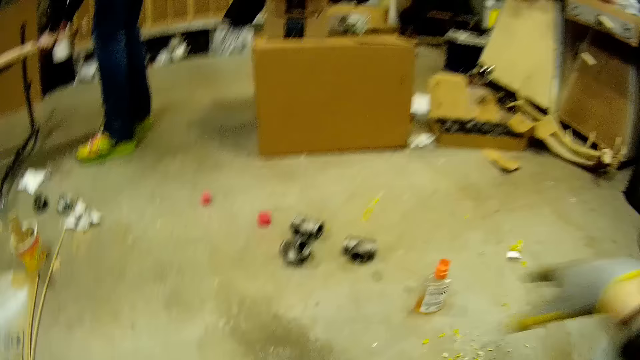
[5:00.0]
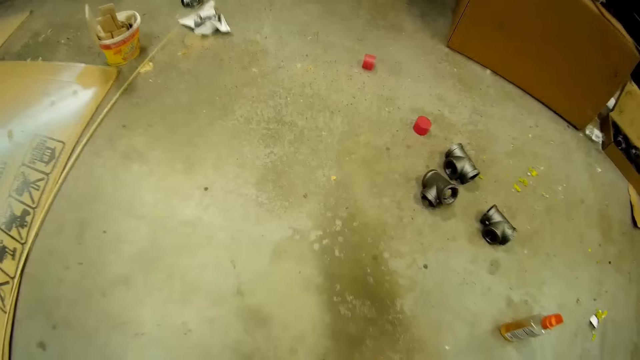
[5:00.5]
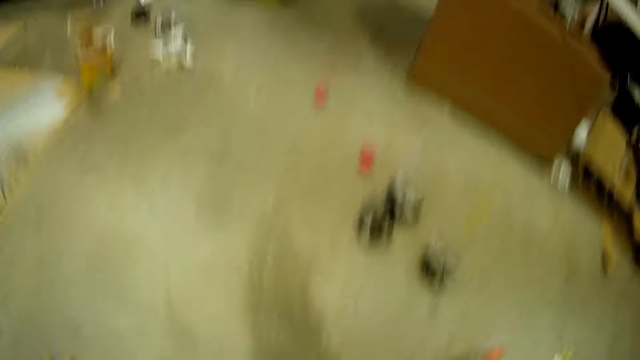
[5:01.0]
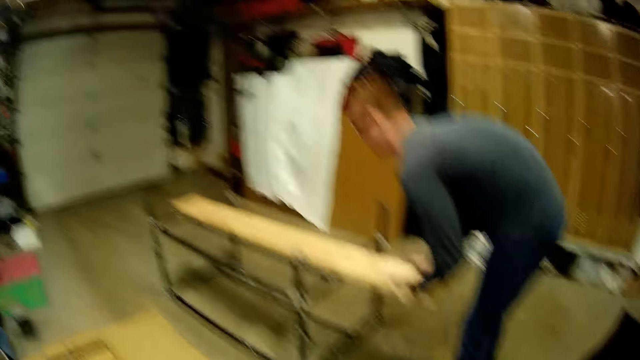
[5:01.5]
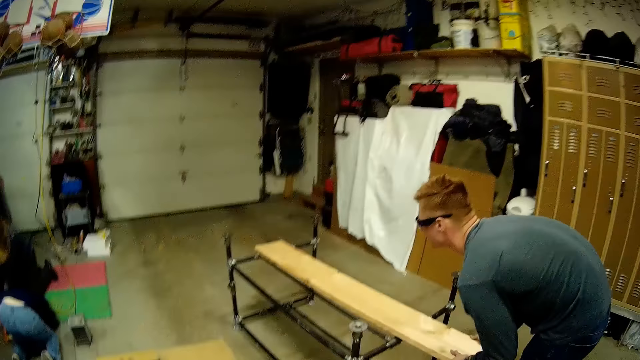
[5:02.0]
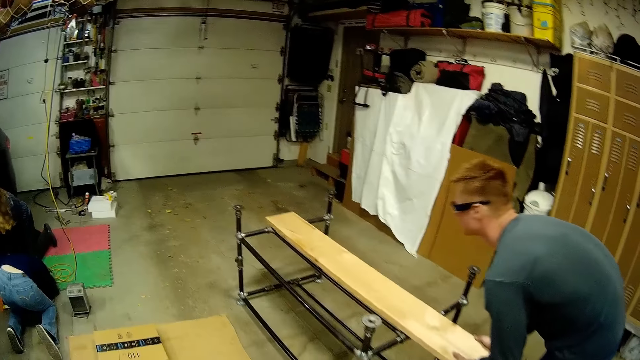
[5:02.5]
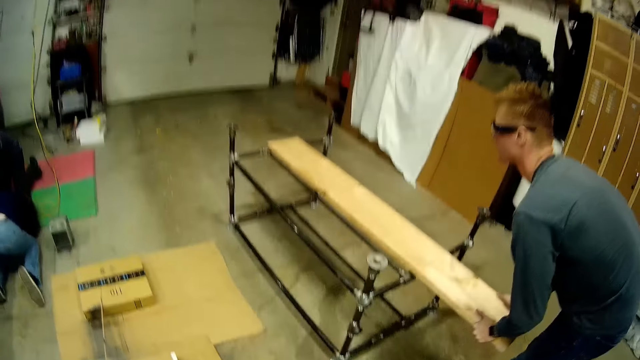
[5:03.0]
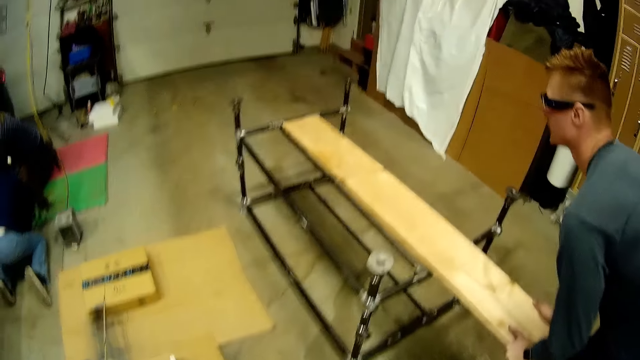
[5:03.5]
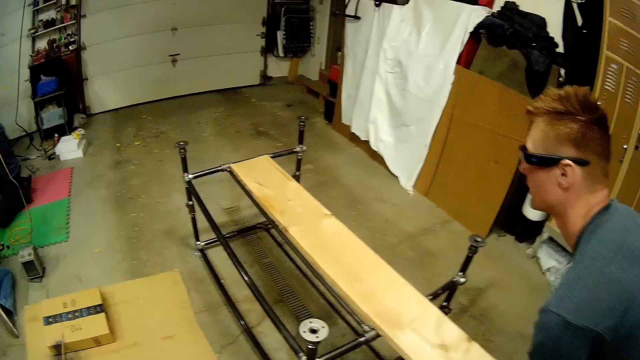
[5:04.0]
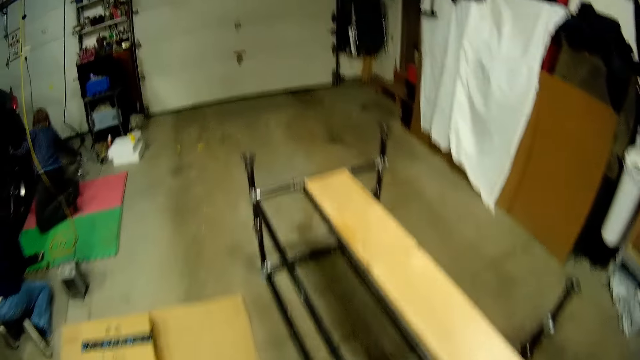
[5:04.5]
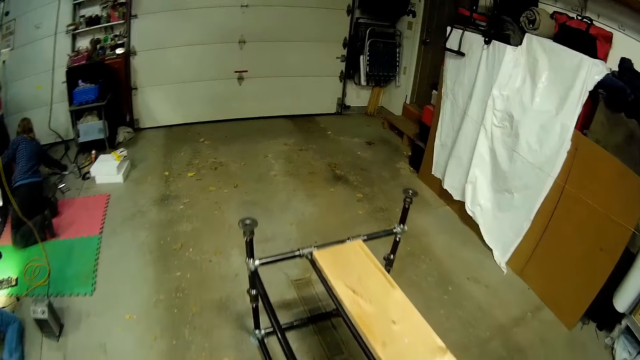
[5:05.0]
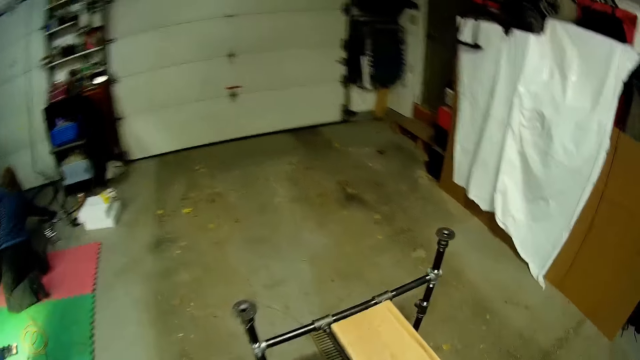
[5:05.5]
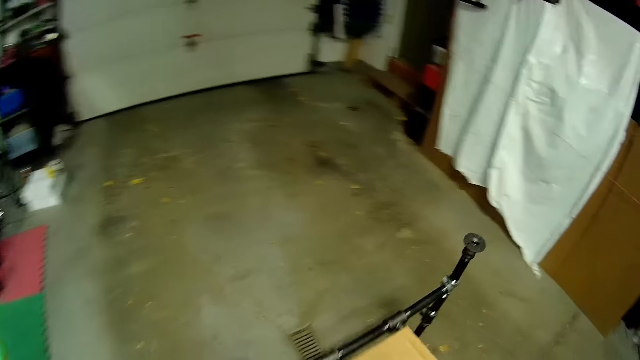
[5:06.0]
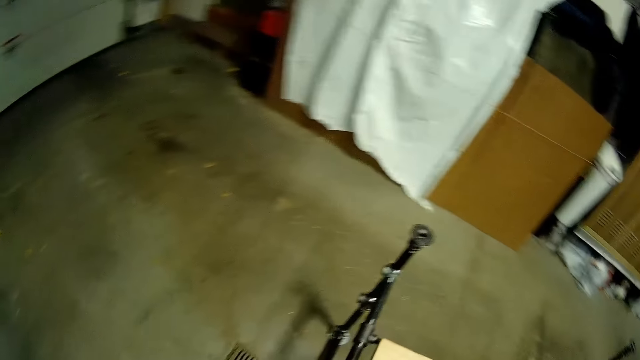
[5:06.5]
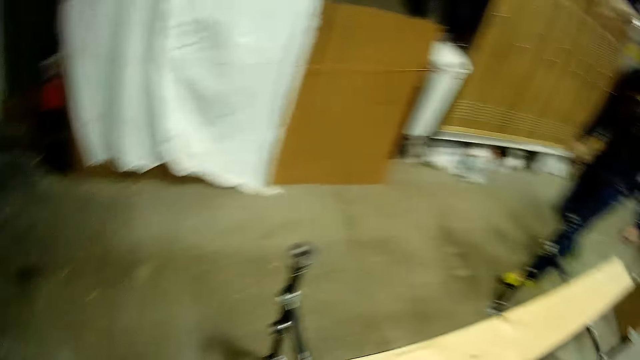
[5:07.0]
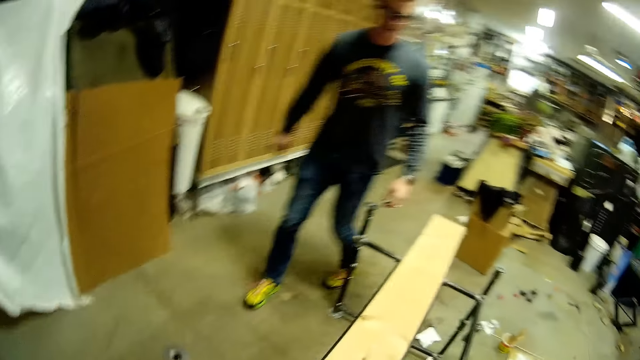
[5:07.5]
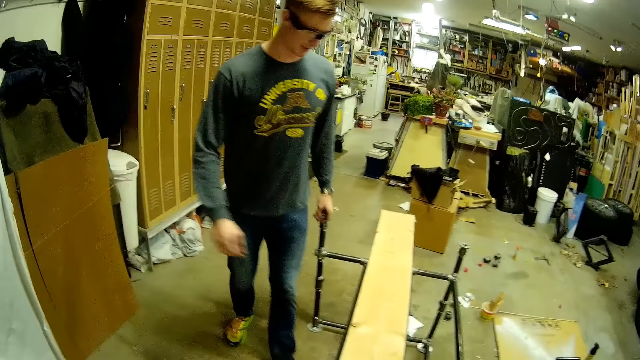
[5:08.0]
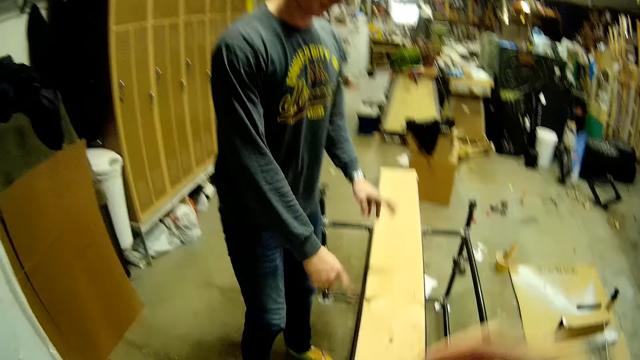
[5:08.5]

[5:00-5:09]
The camera wearer gets up from the floor. They move around the workshop. A woman and another woman kneel on the floor. The women unscrew the tires of a car. The man adjusts the wood plank on the metal stand with both hands. The camera wearer converses with the man. The other woman picks up a wrench on the floor with her right hand. The camera wearer moves around the workshop. The man converses with the camera wearer.

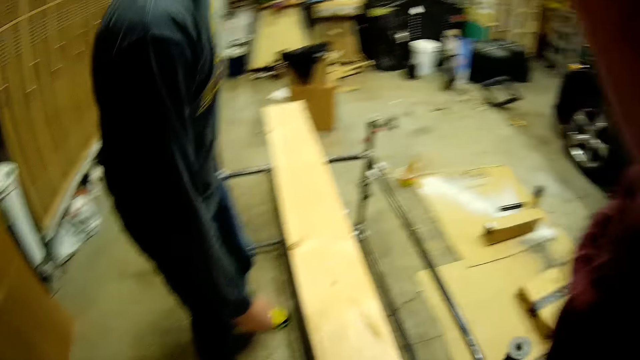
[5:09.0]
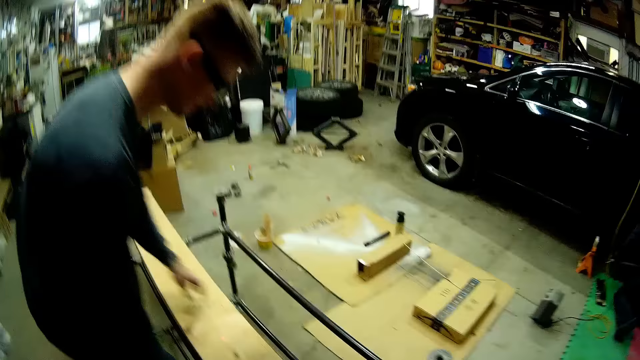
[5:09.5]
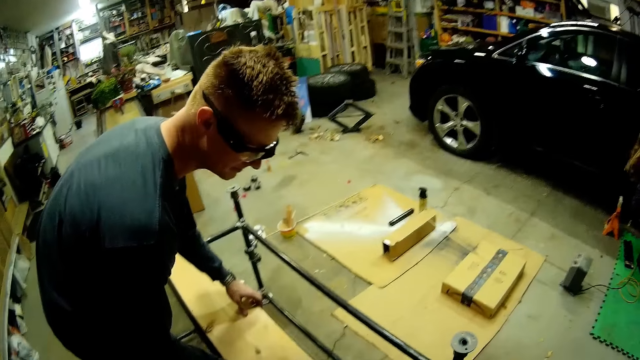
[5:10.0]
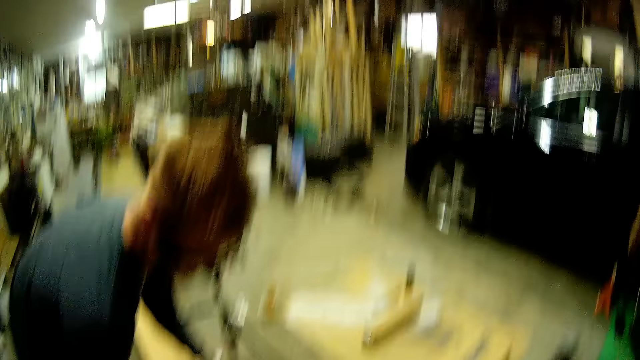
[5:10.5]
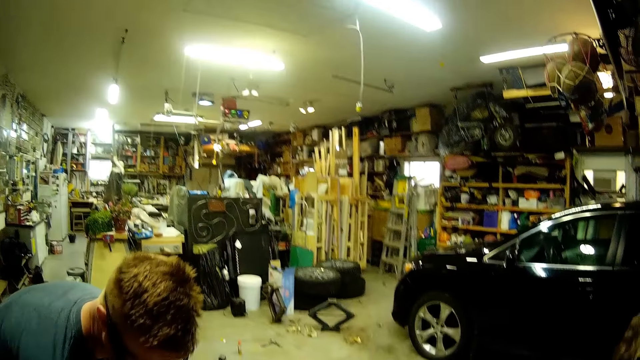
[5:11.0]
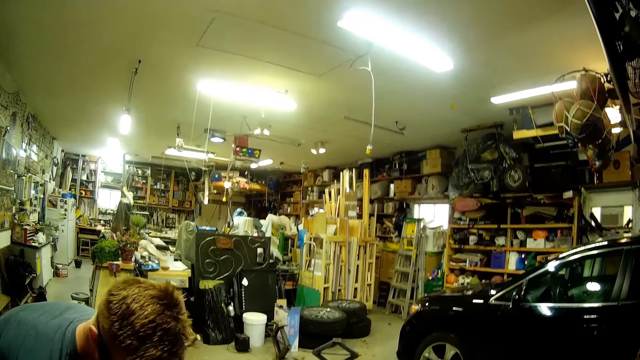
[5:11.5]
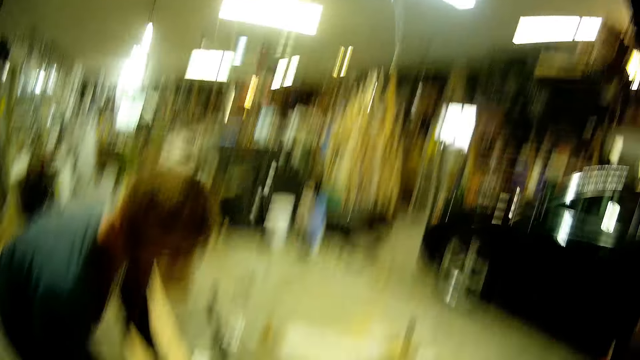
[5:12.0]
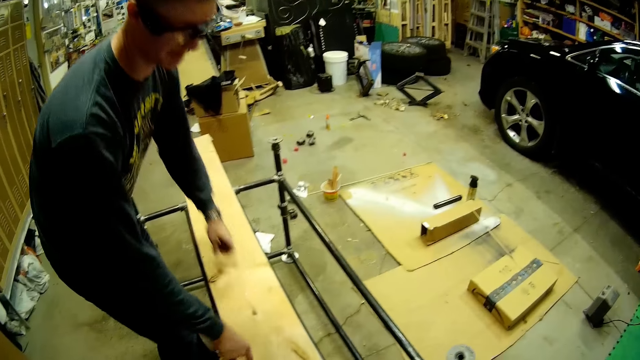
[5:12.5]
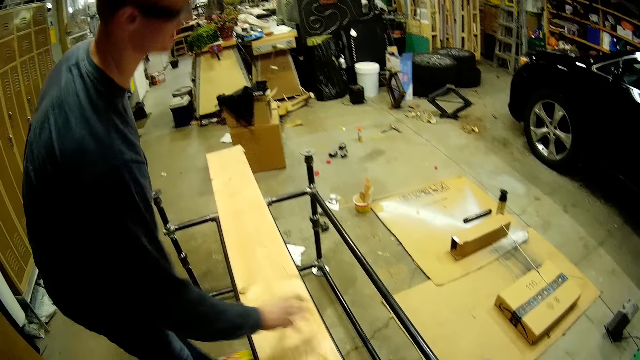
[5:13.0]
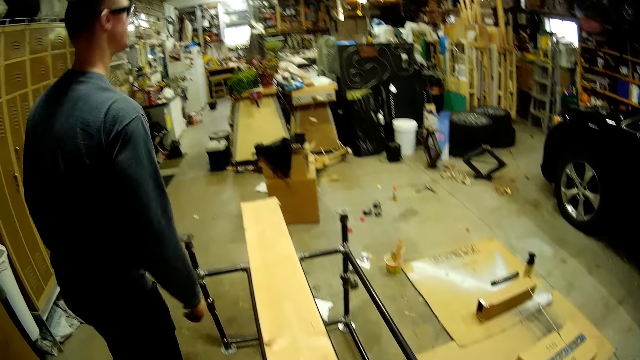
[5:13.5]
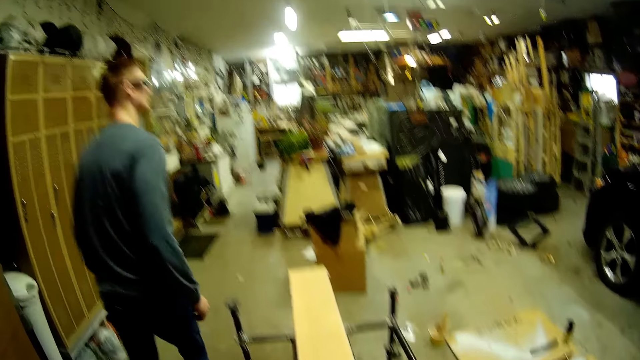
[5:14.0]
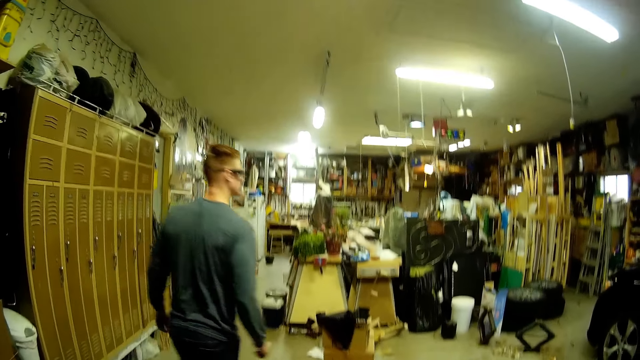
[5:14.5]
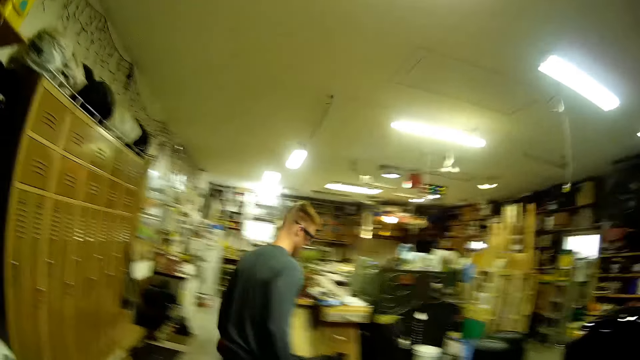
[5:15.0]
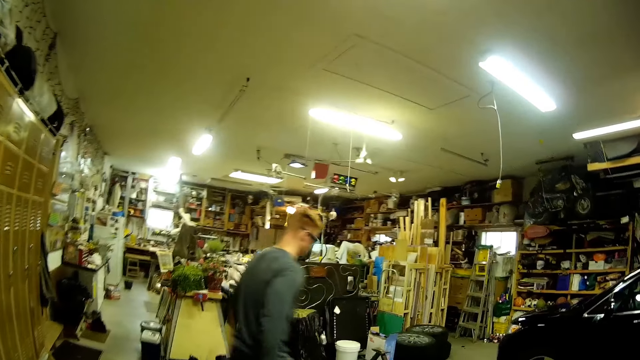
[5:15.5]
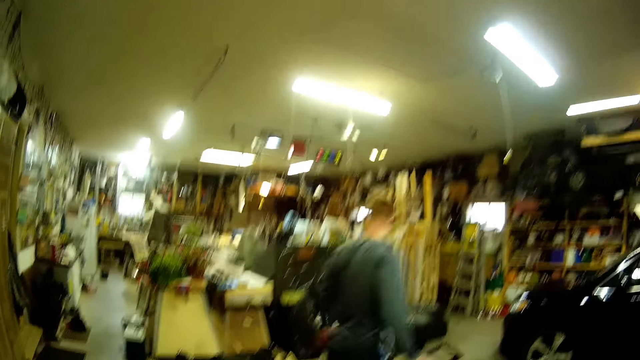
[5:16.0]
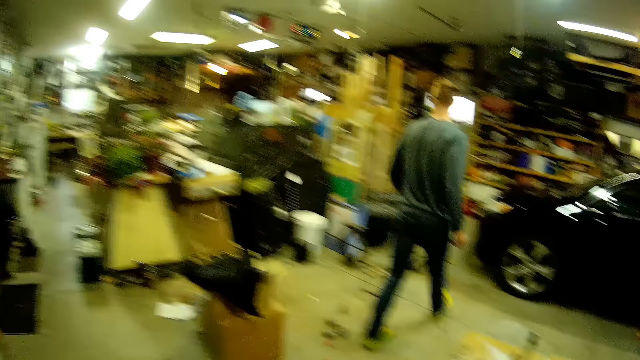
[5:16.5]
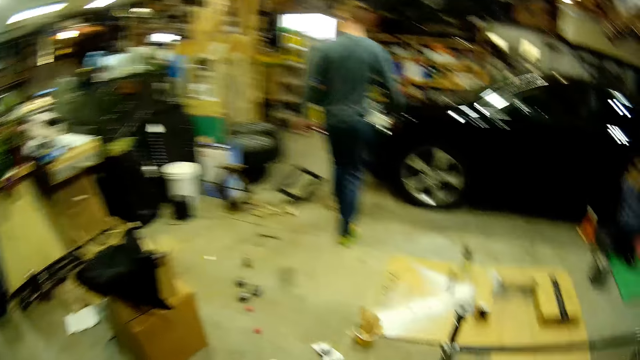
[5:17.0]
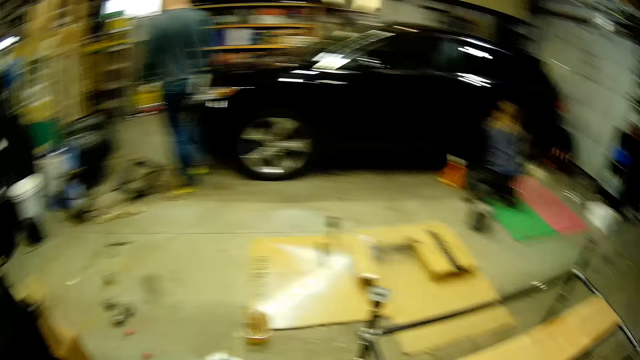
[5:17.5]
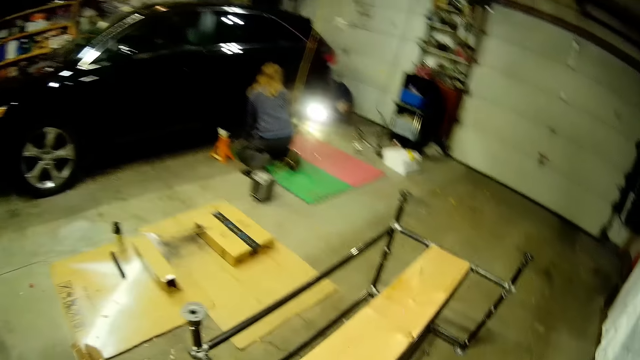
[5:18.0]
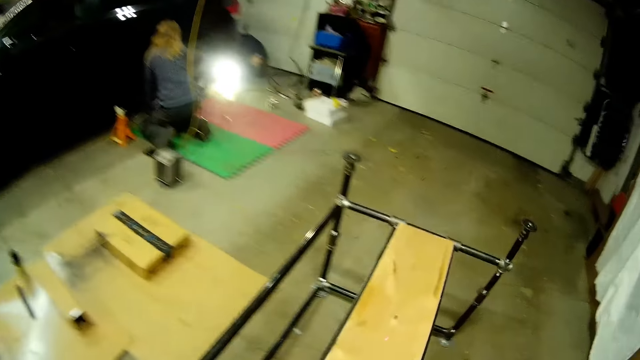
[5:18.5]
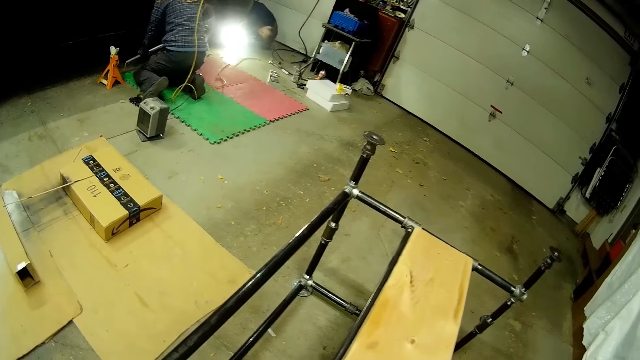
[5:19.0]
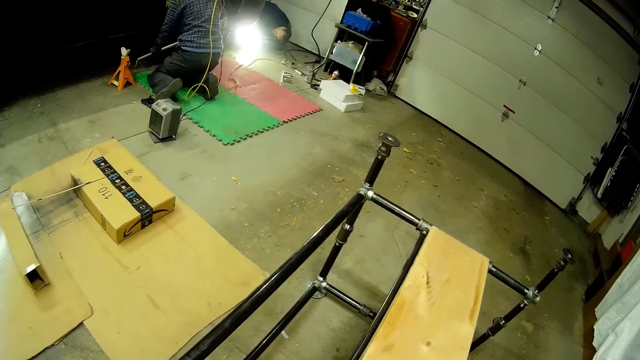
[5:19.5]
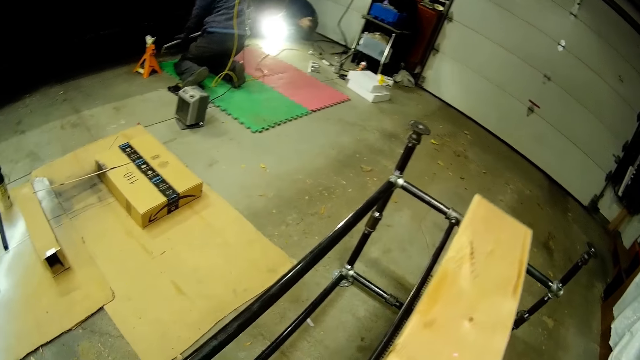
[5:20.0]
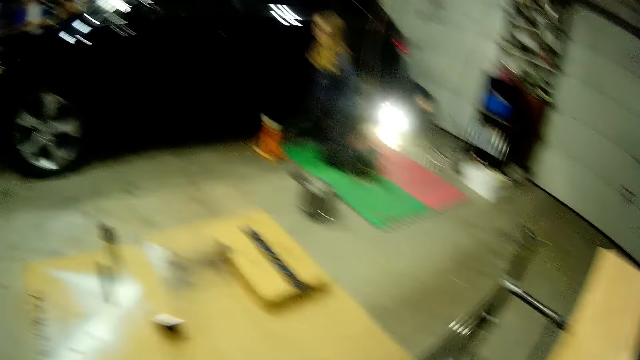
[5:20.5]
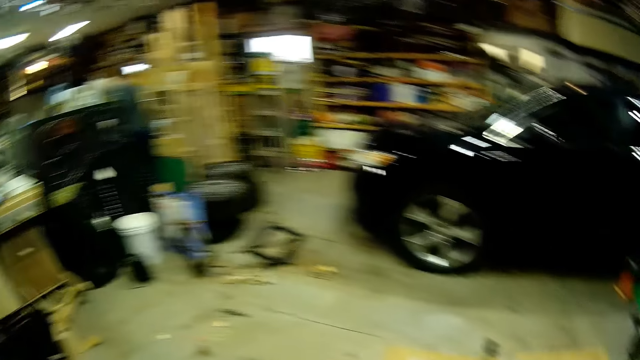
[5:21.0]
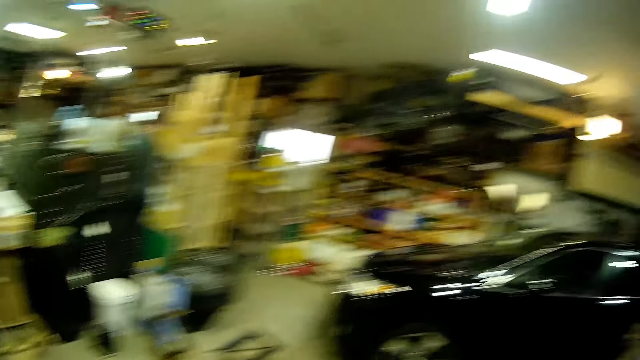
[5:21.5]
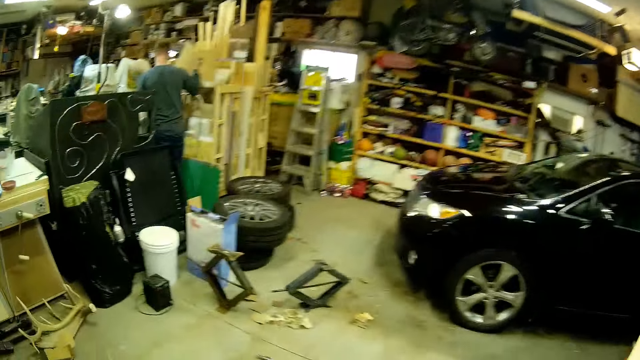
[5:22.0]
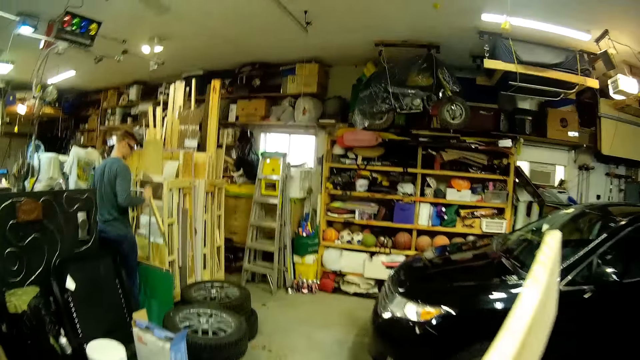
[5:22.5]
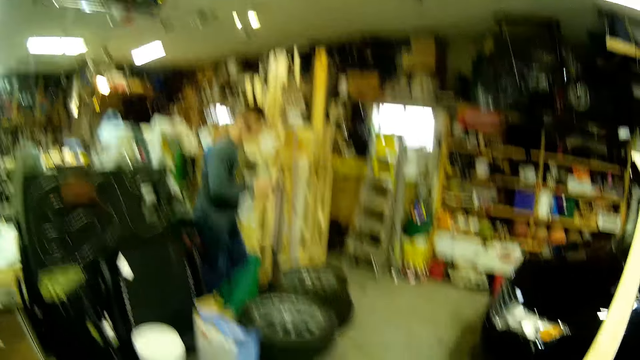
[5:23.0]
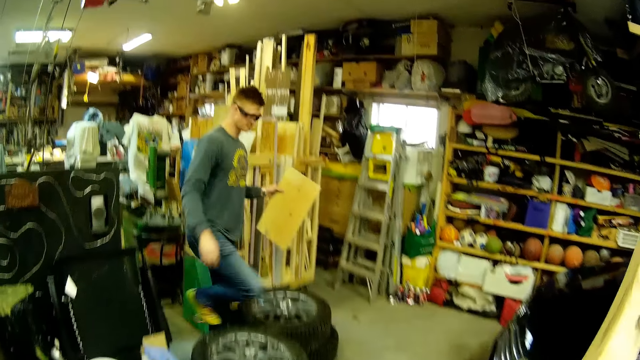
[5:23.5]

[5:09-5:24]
The camera wearer moves her hand across the camera. The man touches the wood. The man adjusts the wood plank on the metal stand with both hands. The camera wearer looks around. The man converses with the camera wearer and moves around the workshop. The camera wearer replies to the man. She moves around the workshop. The woman jacks the car. The camera wearer lifts the wood plank on the metal stand with both hands. She moves around. The man picks up a small wood plank on a shelf with his right hand. The camera wearer carries the wood. The man transfers the small wood plank from his right hand to his left hand.
